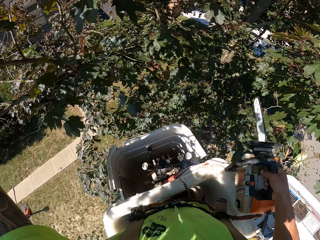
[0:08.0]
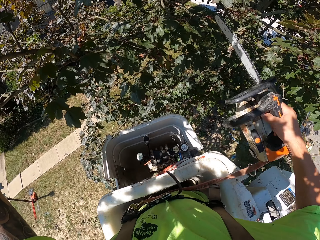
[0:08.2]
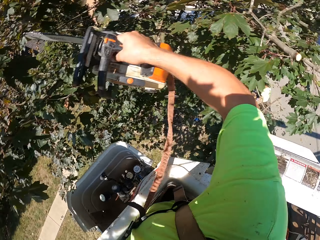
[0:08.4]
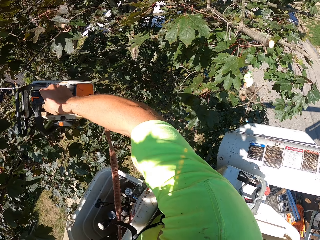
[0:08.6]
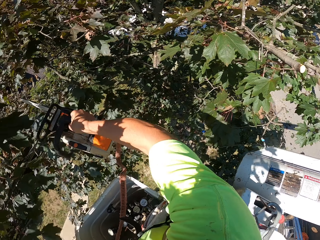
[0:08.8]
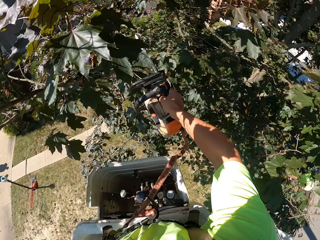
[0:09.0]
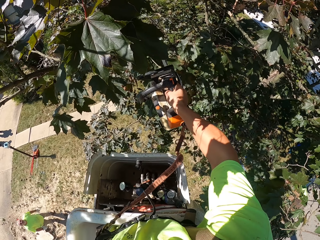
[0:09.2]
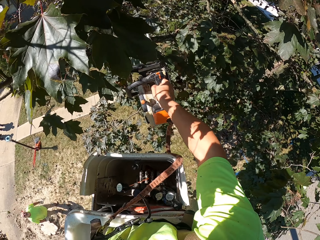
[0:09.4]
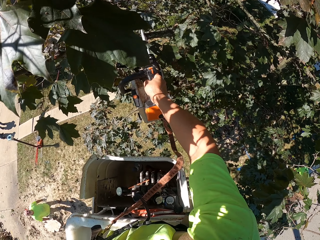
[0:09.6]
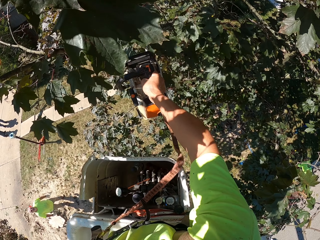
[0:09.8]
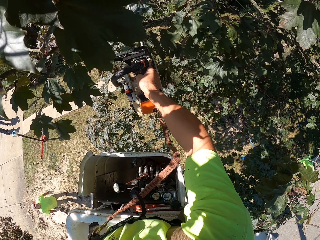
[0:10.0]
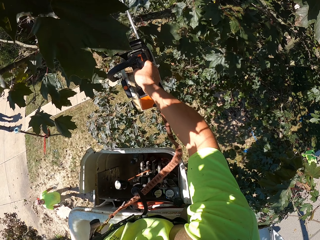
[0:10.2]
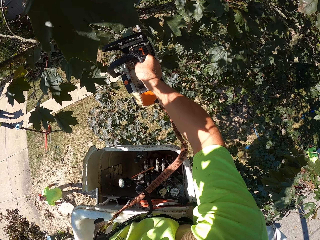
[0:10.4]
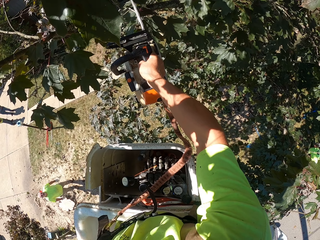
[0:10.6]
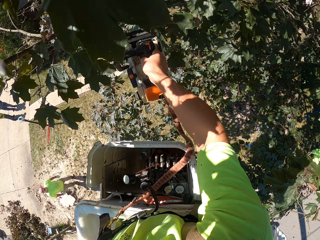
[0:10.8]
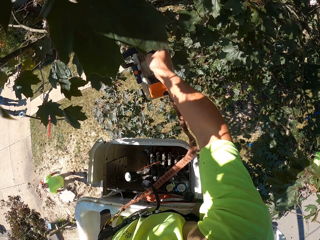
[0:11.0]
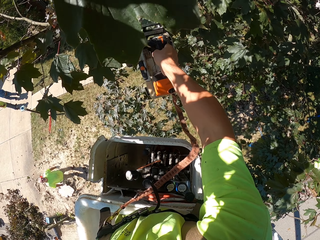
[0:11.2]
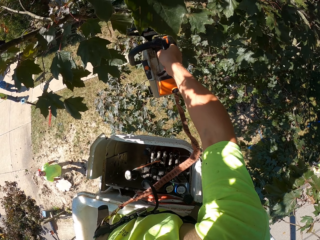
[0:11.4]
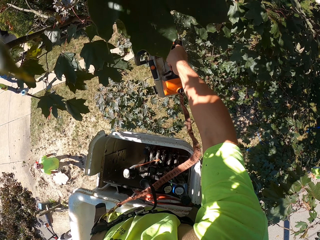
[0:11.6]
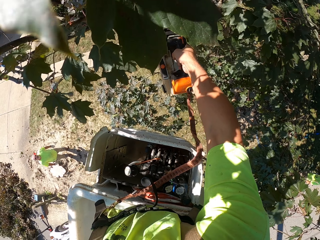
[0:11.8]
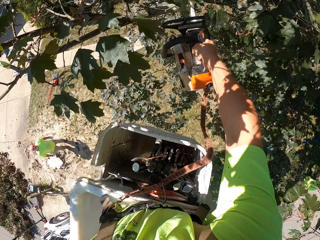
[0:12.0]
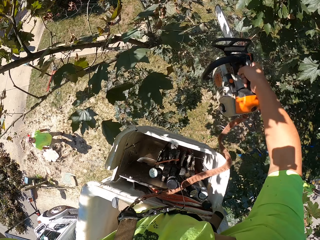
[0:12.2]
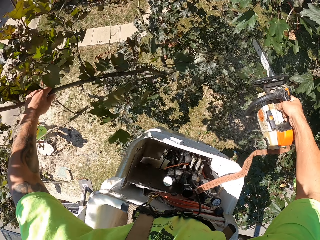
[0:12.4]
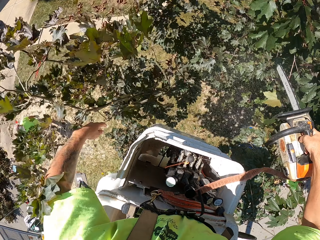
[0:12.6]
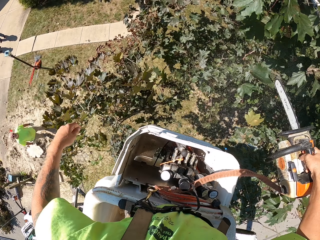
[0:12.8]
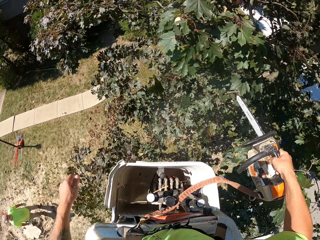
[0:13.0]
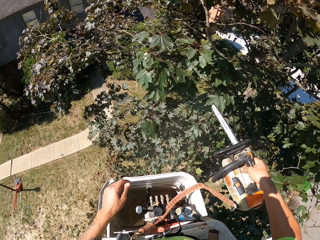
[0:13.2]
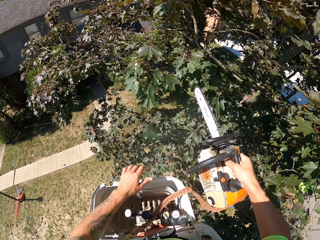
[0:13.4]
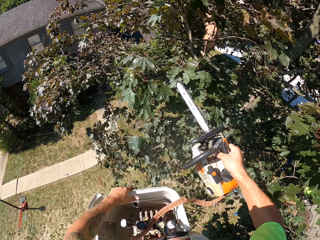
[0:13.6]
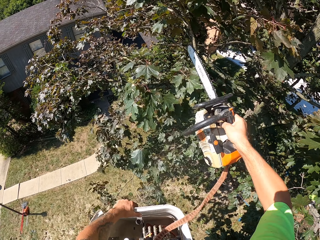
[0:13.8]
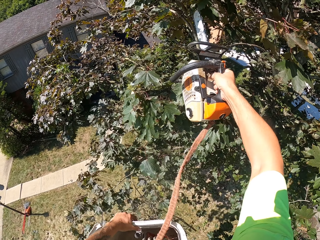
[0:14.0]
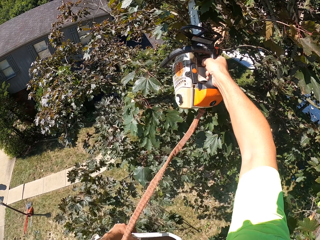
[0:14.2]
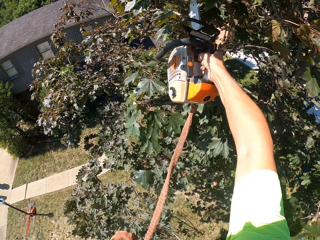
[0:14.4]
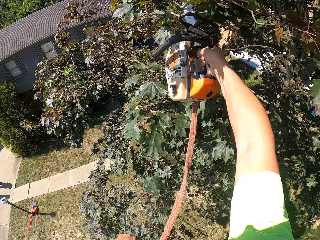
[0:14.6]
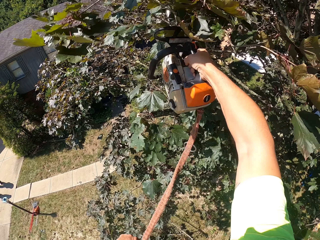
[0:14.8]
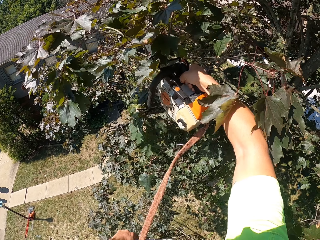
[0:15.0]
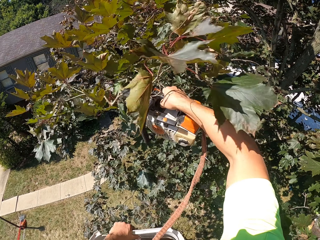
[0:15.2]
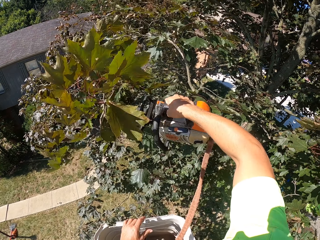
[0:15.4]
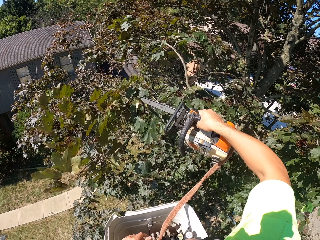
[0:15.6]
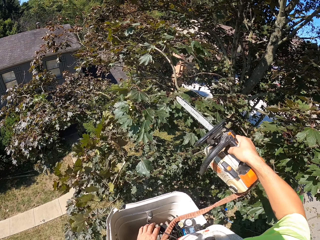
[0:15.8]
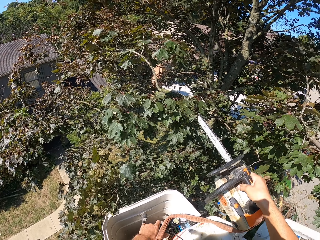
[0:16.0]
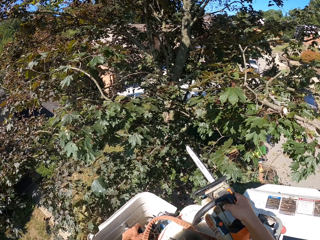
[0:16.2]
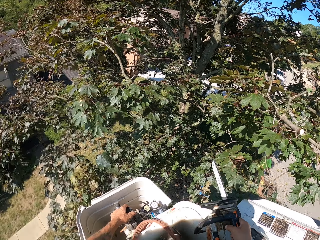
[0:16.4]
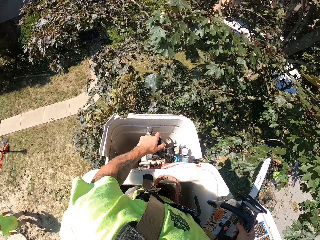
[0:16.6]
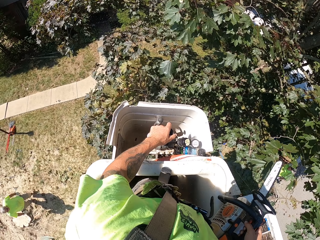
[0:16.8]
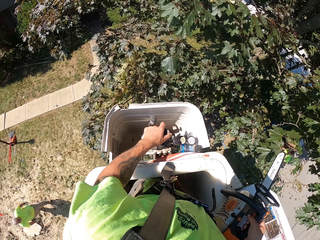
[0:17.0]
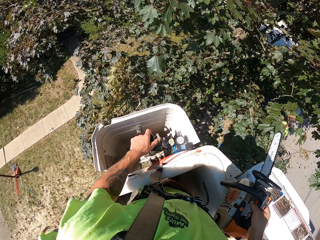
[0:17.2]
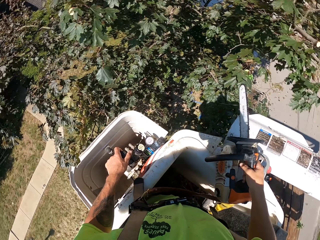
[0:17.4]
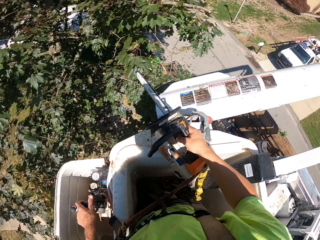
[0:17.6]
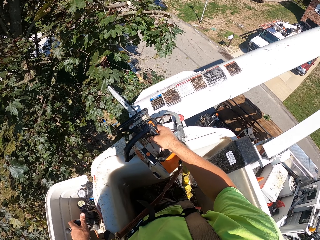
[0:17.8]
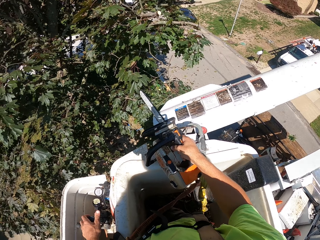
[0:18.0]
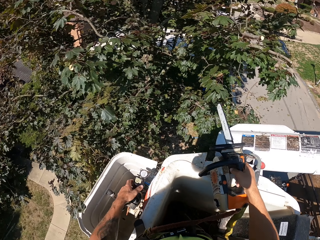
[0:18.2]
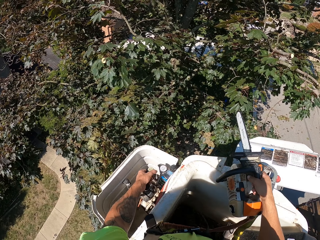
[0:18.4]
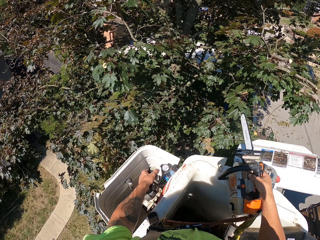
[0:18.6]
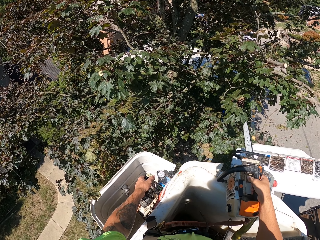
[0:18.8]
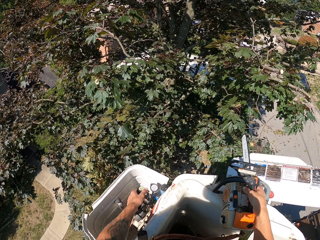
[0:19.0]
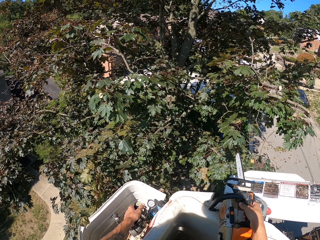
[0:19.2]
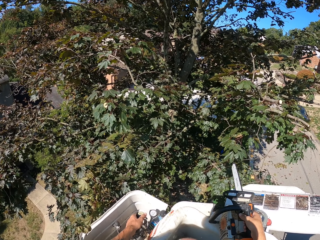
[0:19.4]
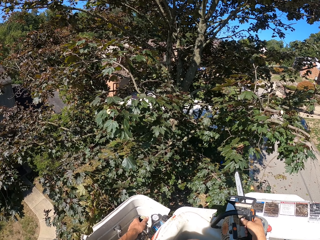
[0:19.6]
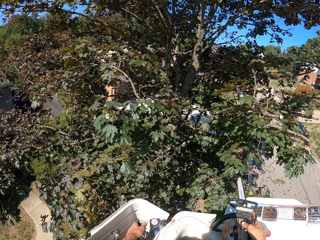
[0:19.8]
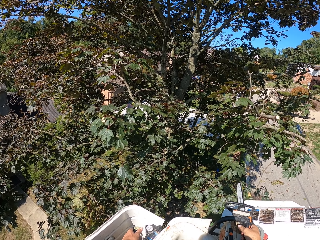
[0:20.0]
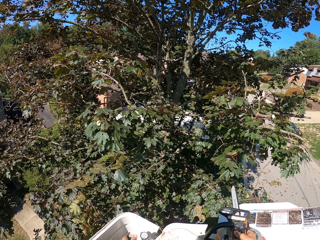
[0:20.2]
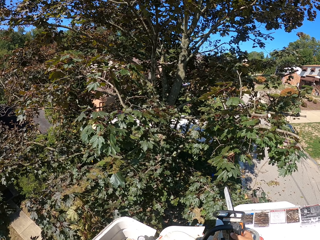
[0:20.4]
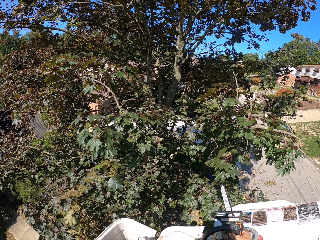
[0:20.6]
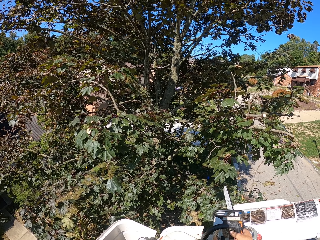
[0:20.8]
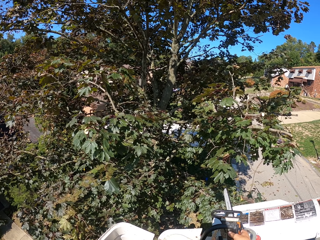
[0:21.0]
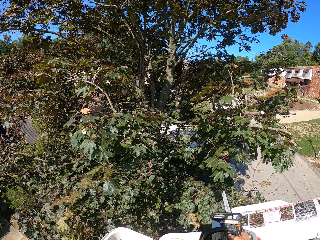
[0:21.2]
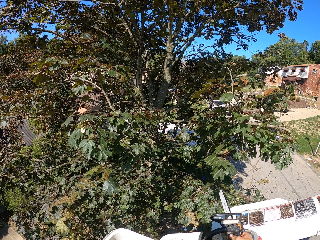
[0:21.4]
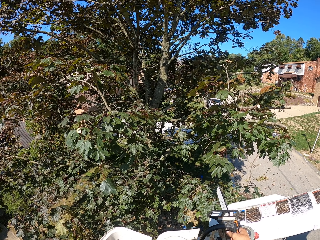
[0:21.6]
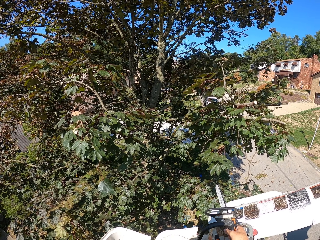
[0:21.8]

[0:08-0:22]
The camera wearer cuts the tree branches with the chainsaw in his right hand. He drops the branch. He cuts the branch. He adjusts the truck-mounted railed aerial platform position with its gears in his left hand.

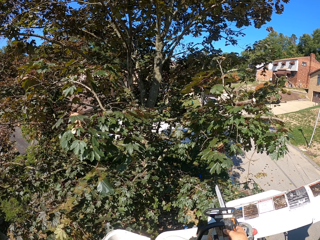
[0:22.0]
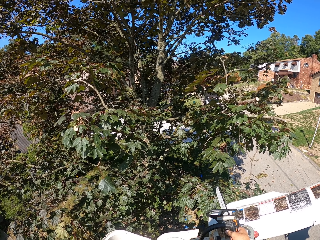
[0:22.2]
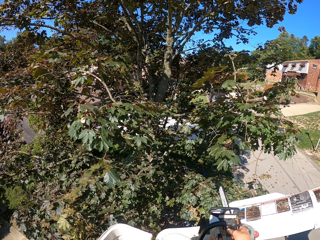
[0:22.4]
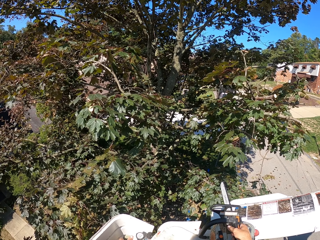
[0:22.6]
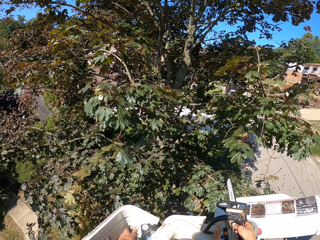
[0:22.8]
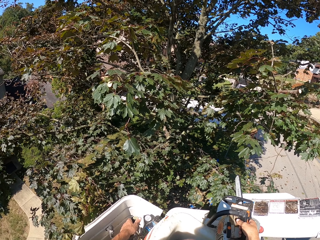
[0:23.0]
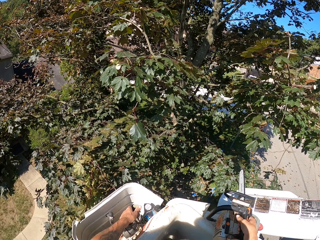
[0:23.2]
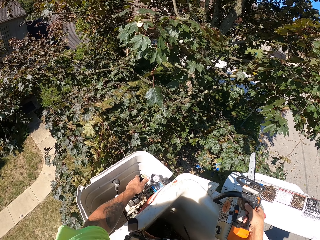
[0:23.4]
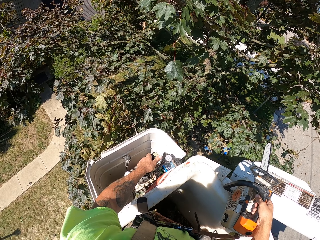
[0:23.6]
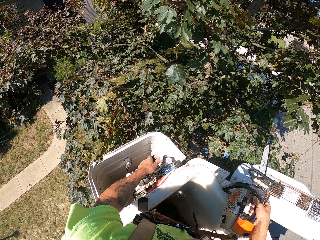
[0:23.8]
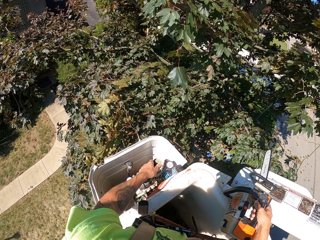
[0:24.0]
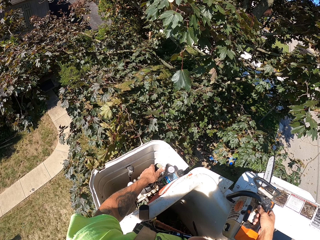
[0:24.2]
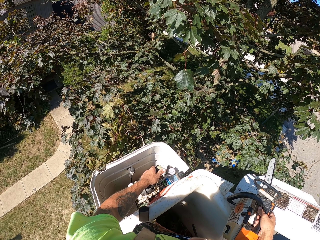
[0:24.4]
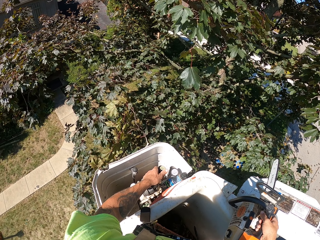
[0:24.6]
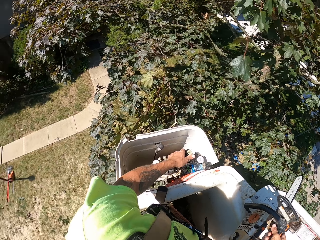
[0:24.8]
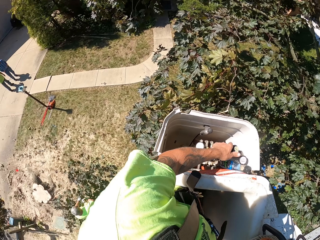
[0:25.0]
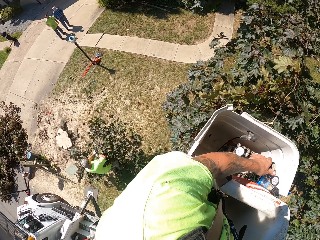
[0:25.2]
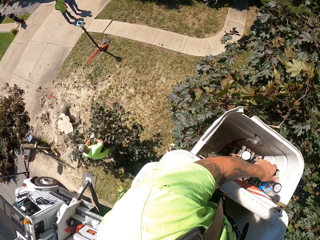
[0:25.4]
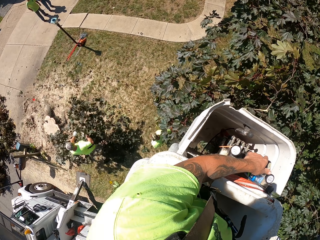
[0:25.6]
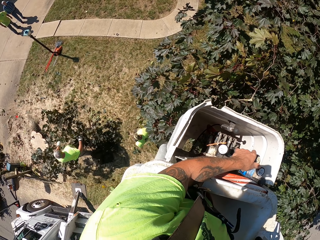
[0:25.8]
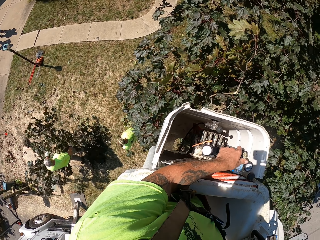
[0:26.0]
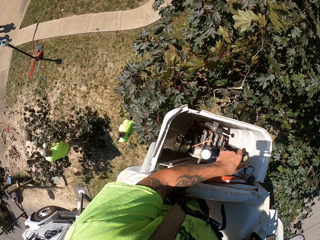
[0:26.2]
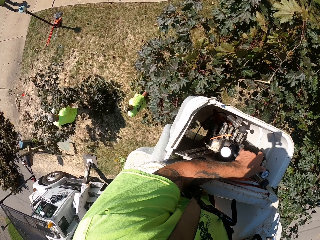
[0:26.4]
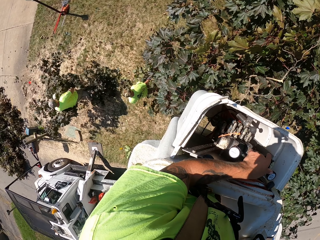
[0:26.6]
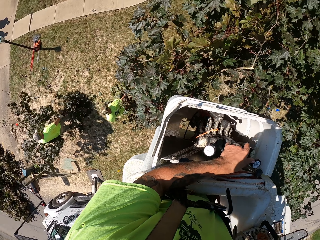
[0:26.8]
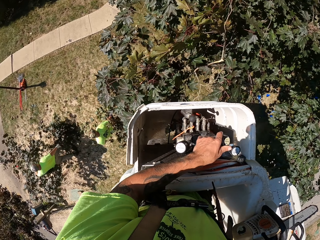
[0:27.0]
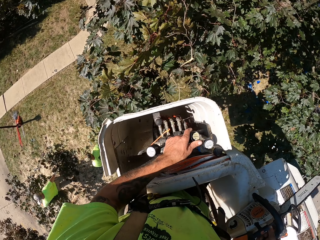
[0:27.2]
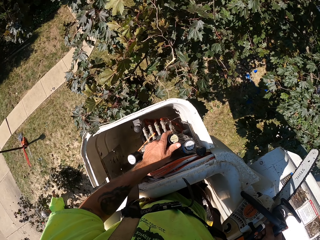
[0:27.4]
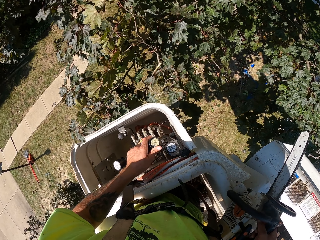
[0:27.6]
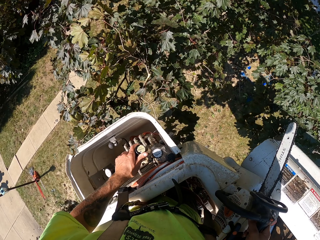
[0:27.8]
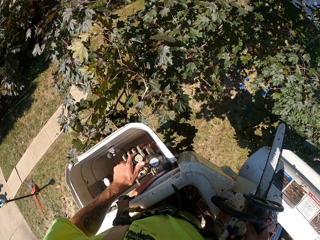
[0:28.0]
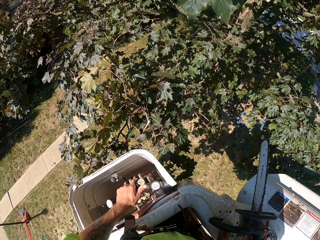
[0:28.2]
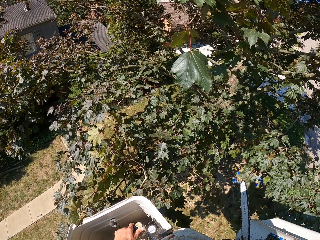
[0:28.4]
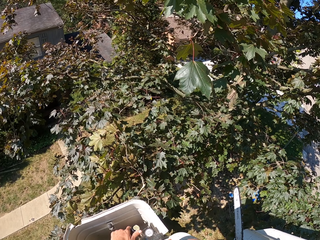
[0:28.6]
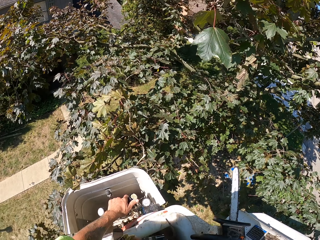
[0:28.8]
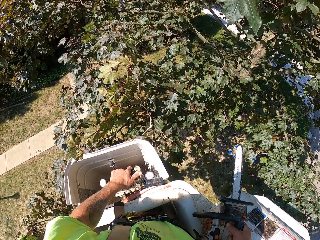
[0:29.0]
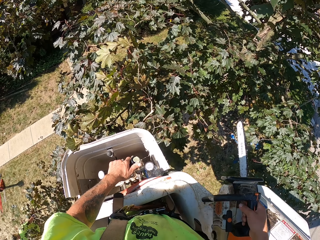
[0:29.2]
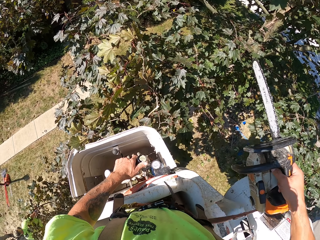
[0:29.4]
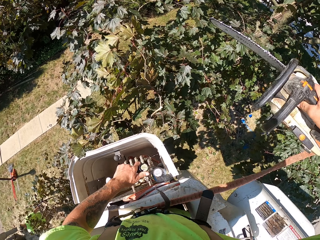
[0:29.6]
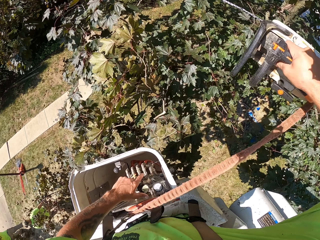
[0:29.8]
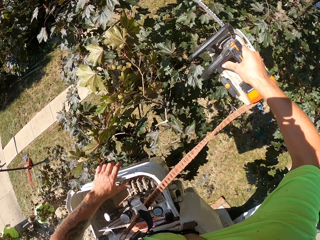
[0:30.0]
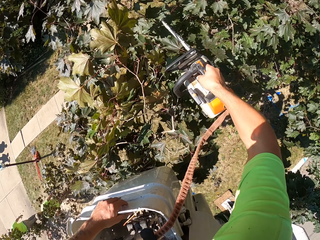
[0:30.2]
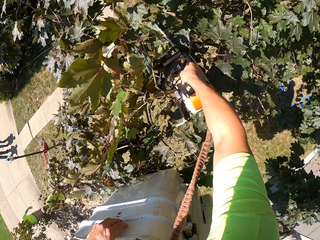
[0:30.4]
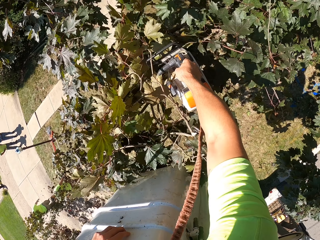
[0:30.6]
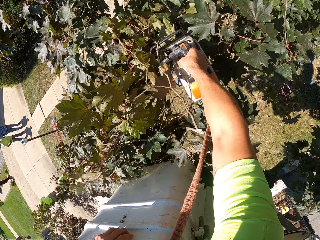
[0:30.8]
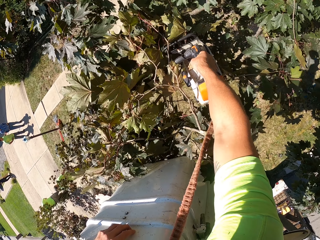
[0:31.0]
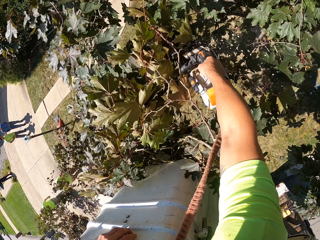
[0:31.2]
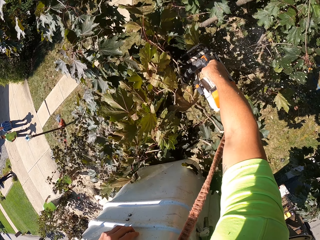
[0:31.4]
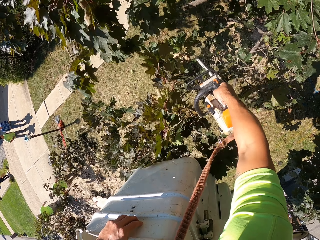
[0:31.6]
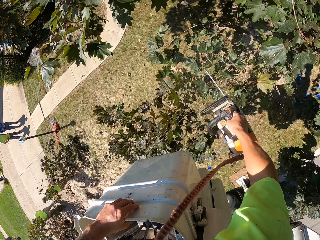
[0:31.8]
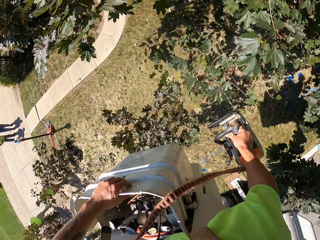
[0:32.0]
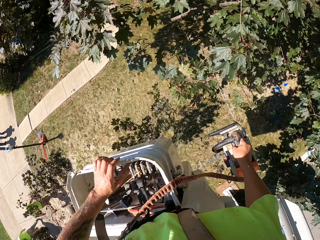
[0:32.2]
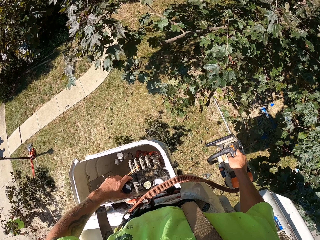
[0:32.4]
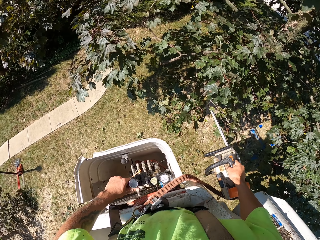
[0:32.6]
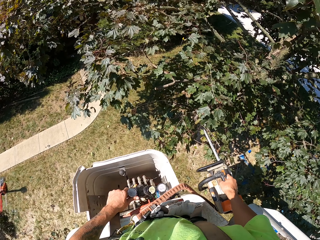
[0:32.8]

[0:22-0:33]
A man and another man carried branches with both hands. The camera wearer cuts the tree branches with the chainsaw in his right hand.
